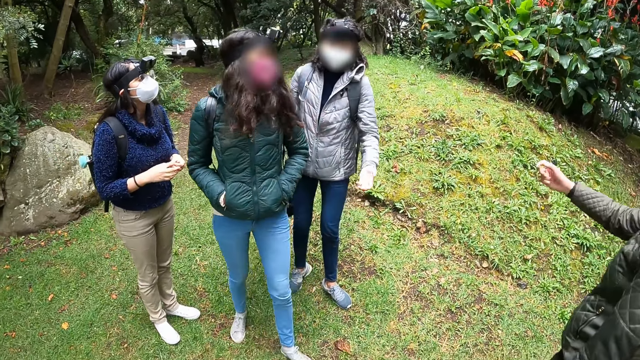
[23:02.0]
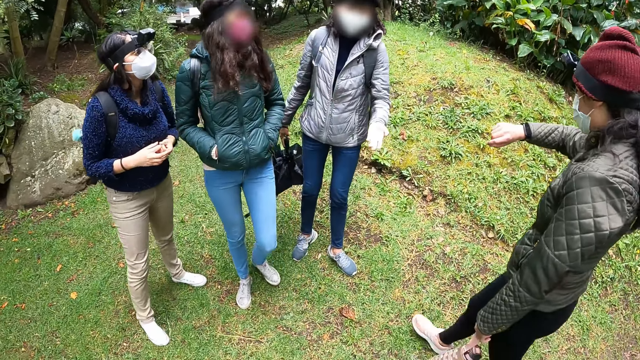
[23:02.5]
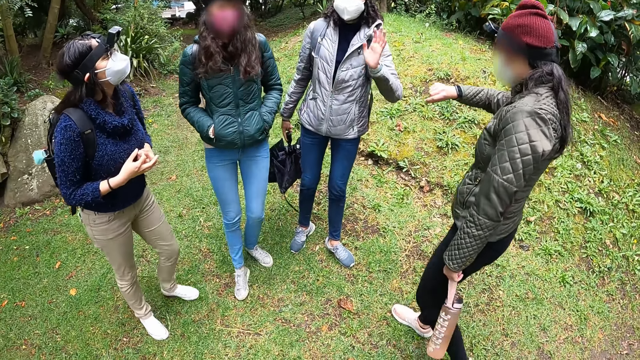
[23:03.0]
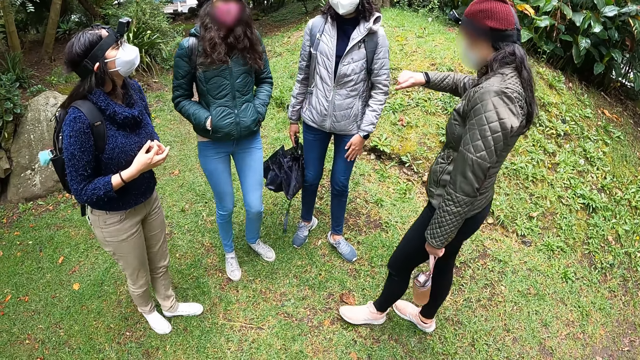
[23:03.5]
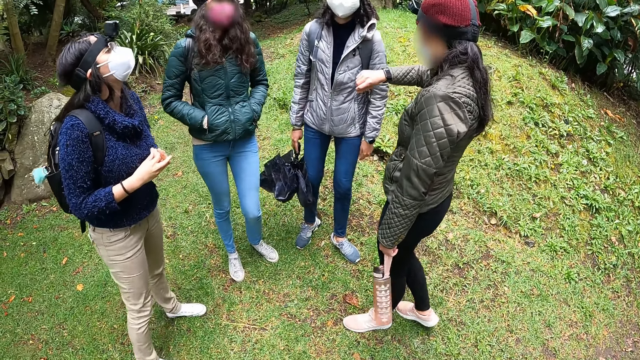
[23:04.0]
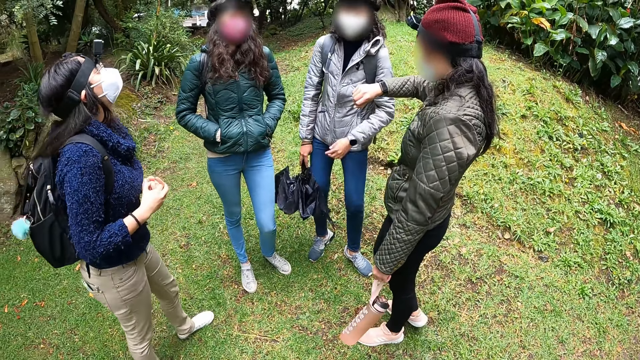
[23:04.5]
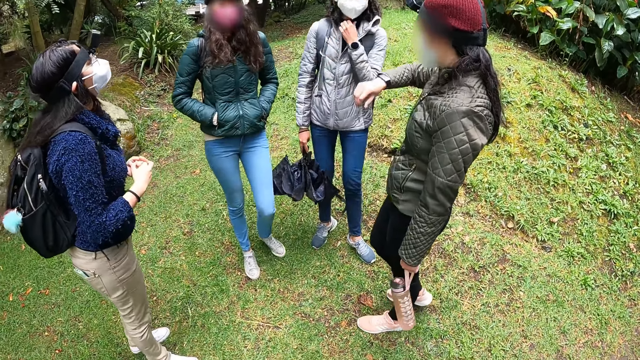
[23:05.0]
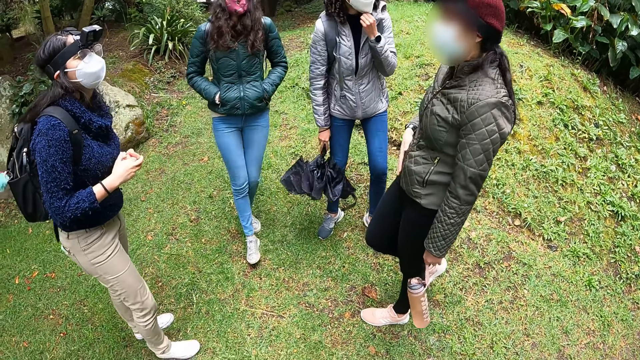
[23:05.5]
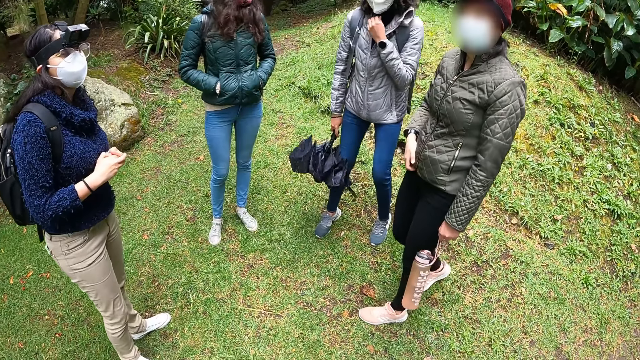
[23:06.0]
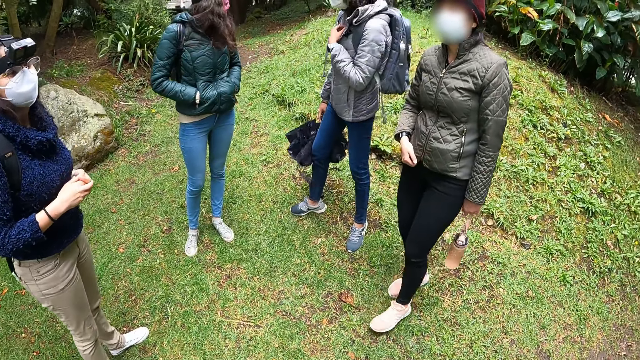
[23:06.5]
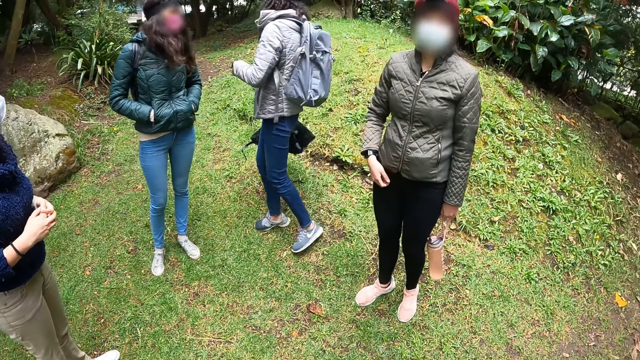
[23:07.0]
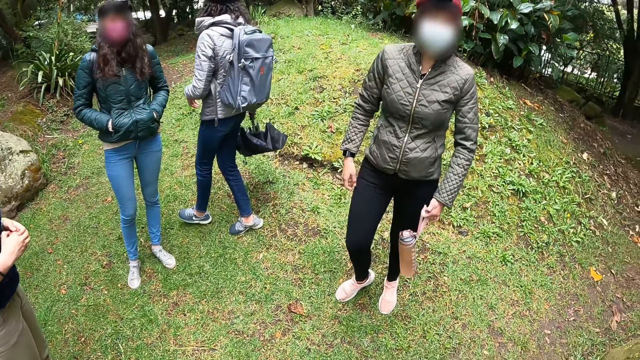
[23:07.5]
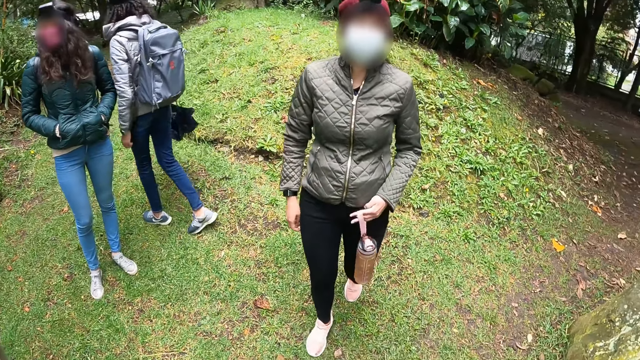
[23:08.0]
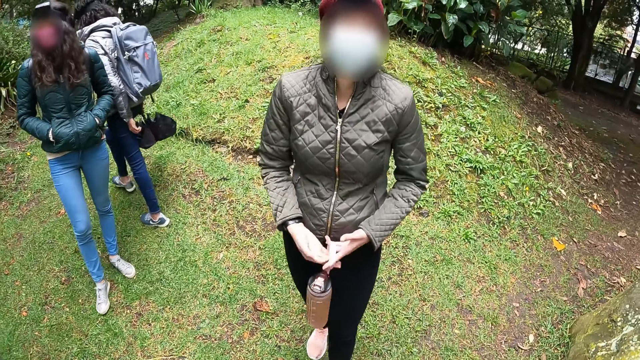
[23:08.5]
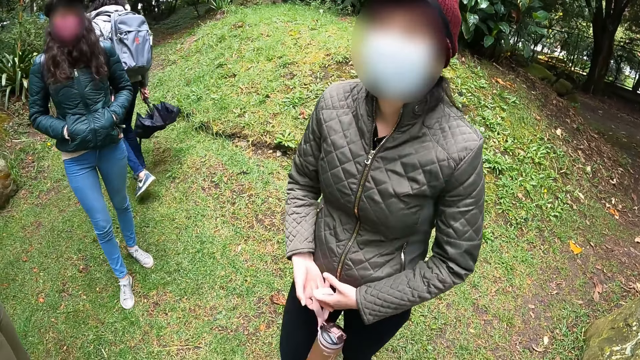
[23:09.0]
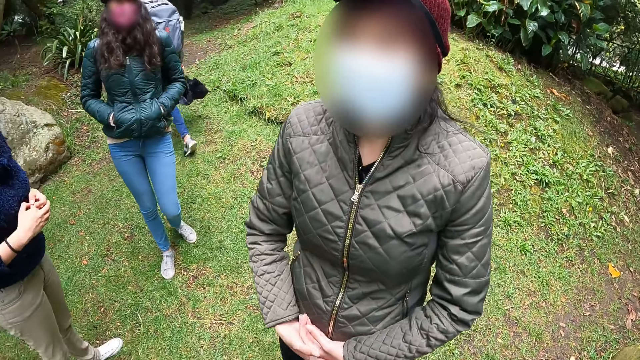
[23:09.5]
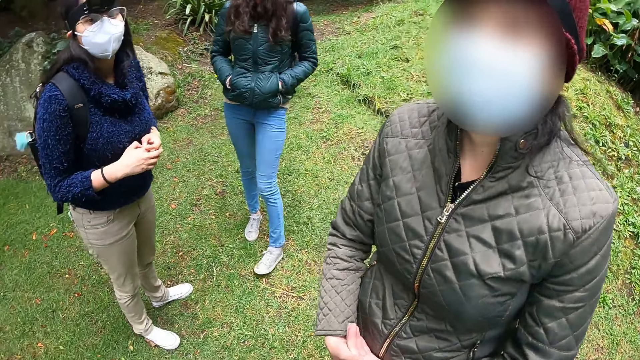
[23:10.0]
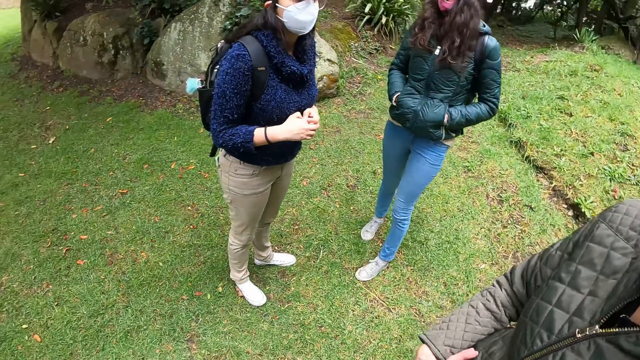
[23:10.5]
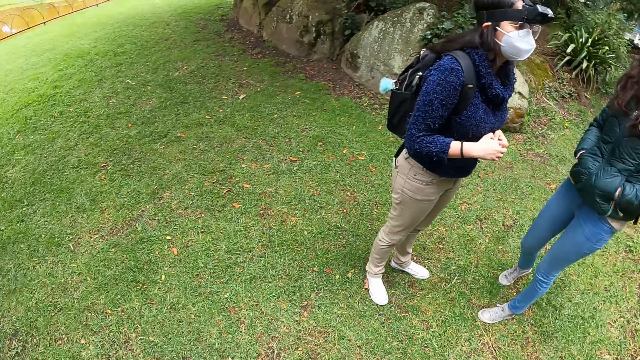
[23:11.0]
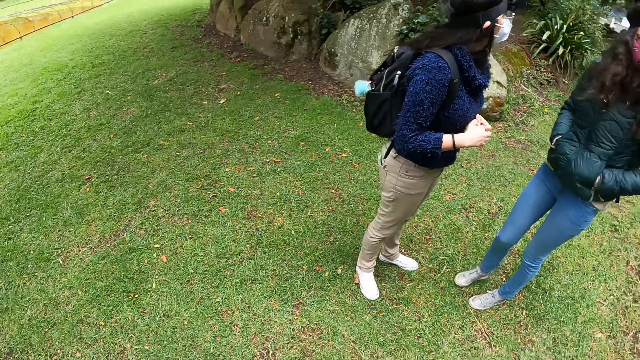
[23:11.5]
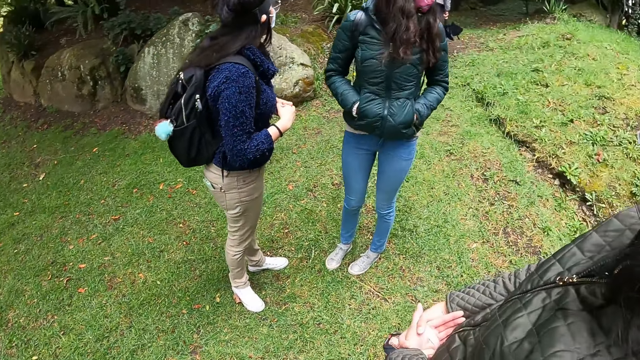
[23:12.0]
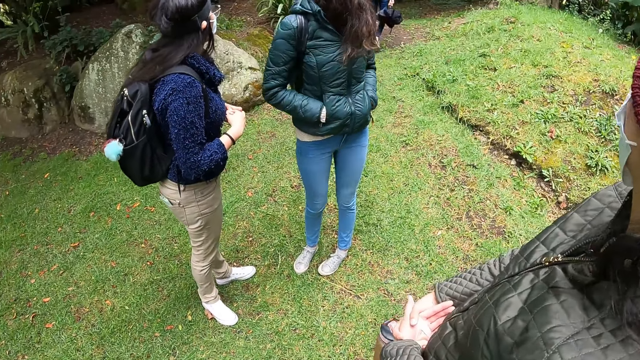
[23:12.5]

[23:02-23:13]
A woman checks a watch on her right wrist. The woman interacts with another woman, a third woman, and a fourth woman. The other woman adjusts the facemask on her face with her left hand. The camera wearer interacts with the first woman. The other woman walks forward. The first woman interacts with the camera wearer and moves closer to the camera wearer. The first woman holds the water bottle in her left hand with both hands. The camera wearer looks around.

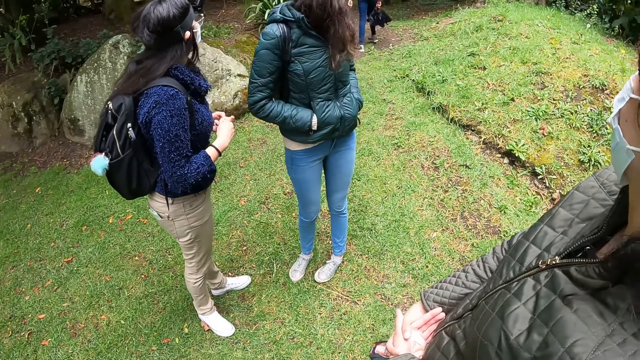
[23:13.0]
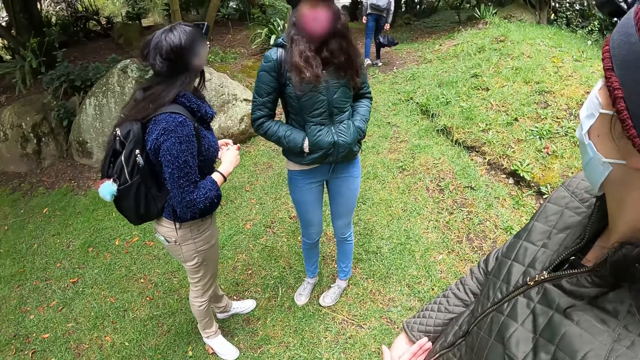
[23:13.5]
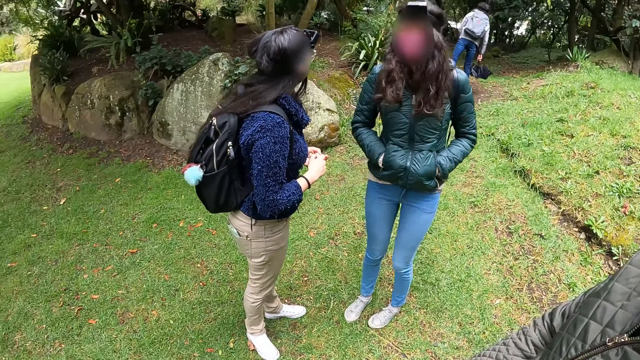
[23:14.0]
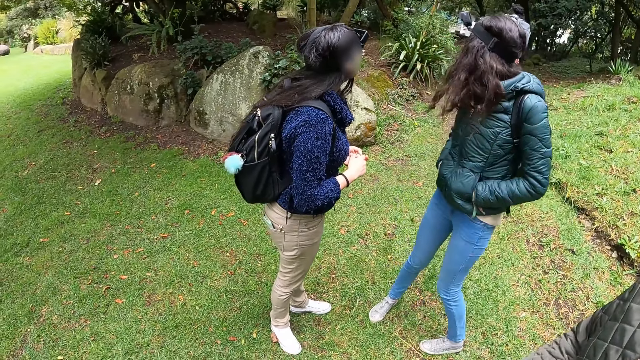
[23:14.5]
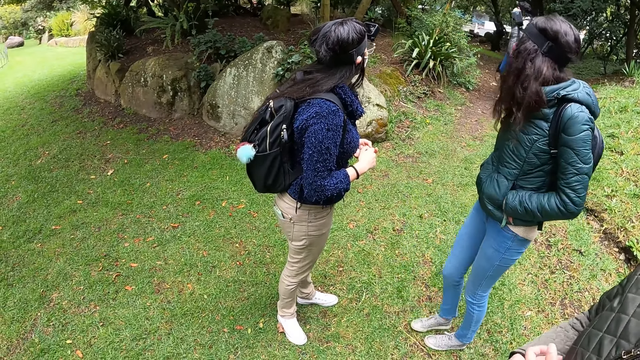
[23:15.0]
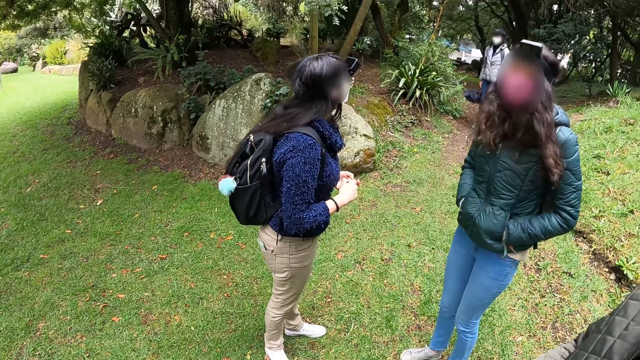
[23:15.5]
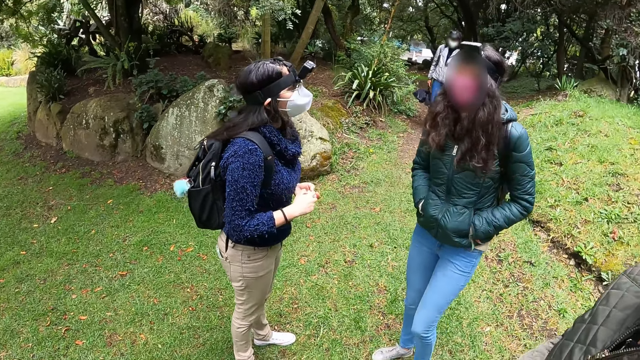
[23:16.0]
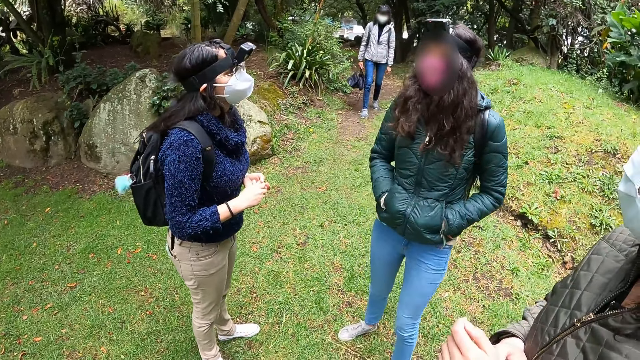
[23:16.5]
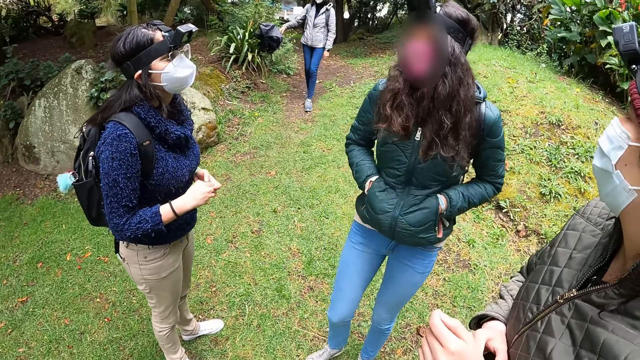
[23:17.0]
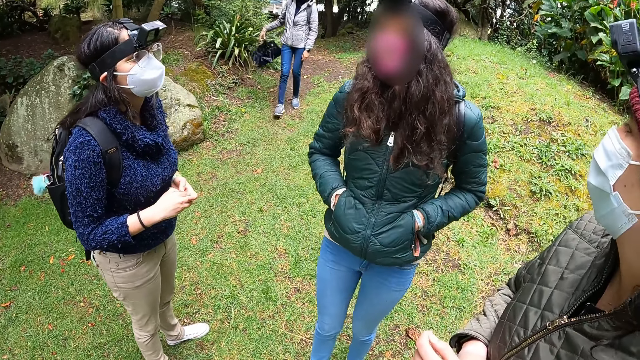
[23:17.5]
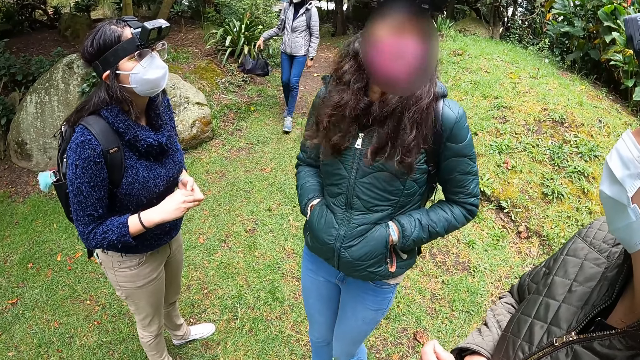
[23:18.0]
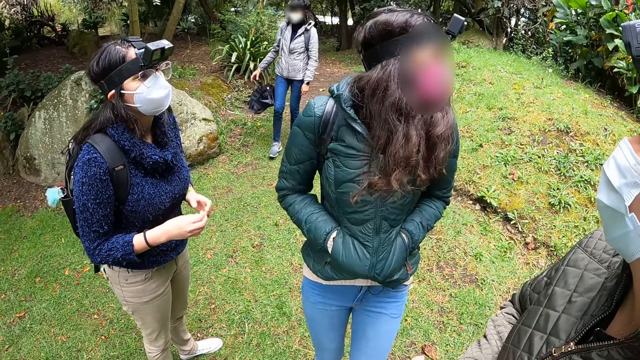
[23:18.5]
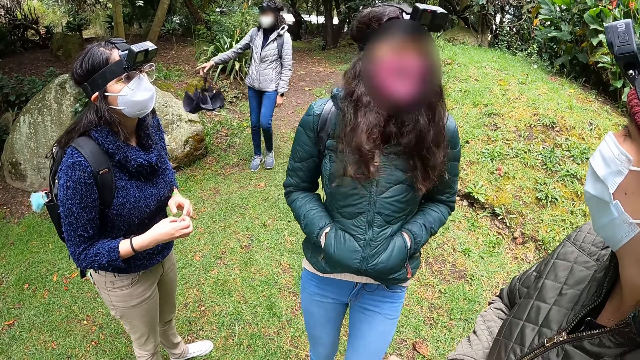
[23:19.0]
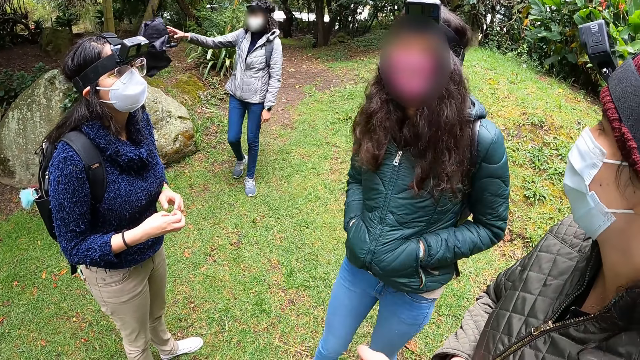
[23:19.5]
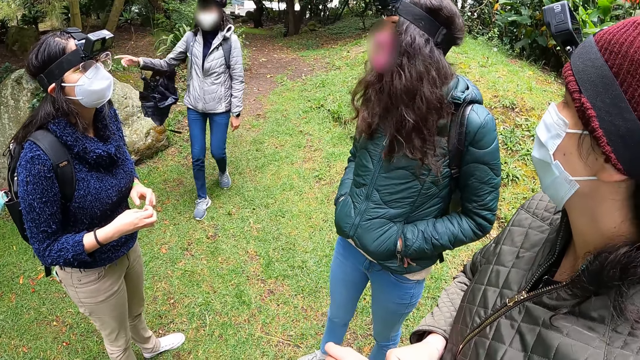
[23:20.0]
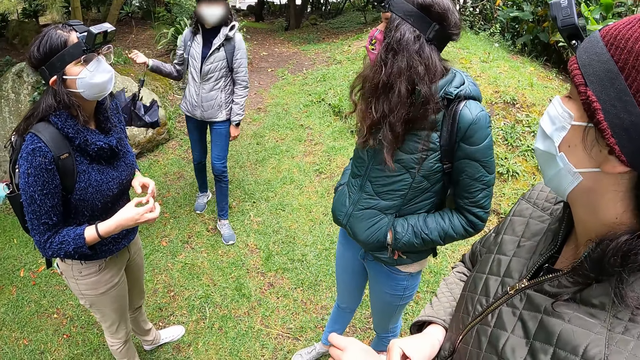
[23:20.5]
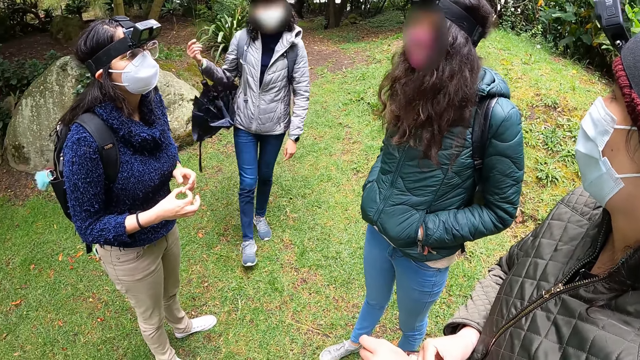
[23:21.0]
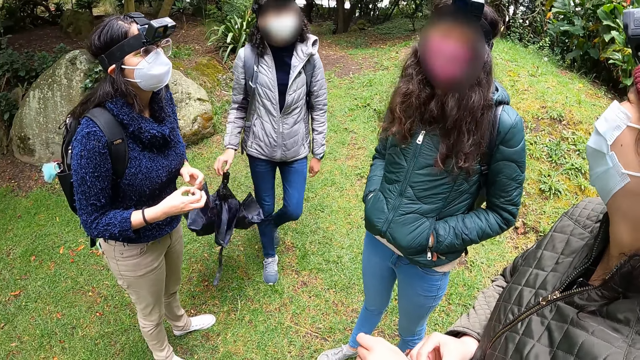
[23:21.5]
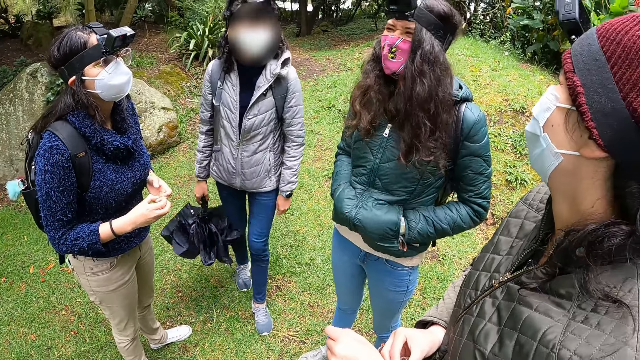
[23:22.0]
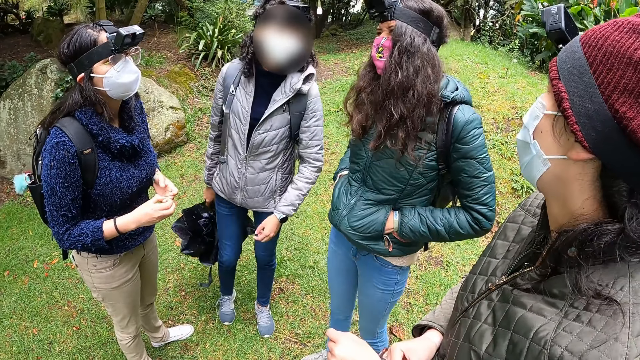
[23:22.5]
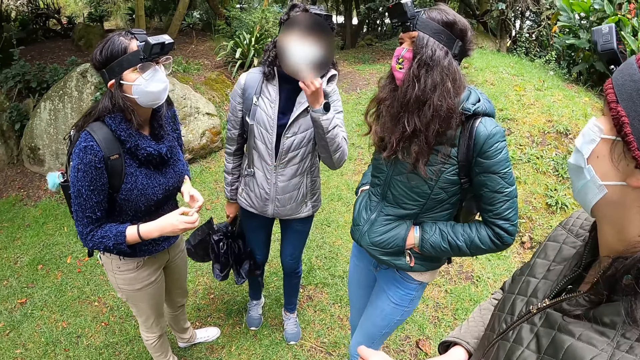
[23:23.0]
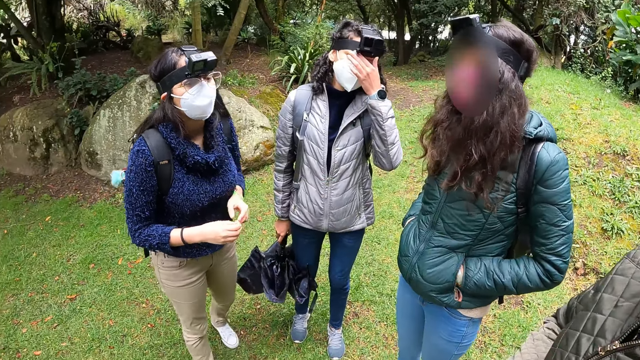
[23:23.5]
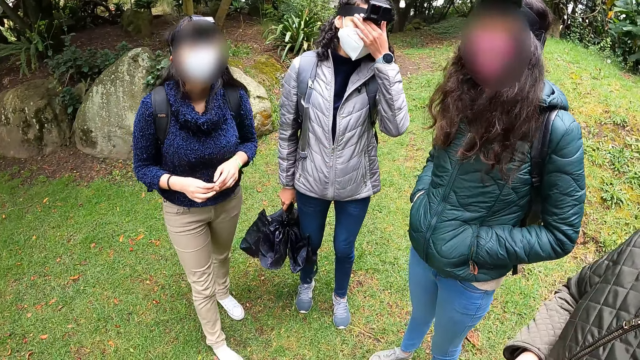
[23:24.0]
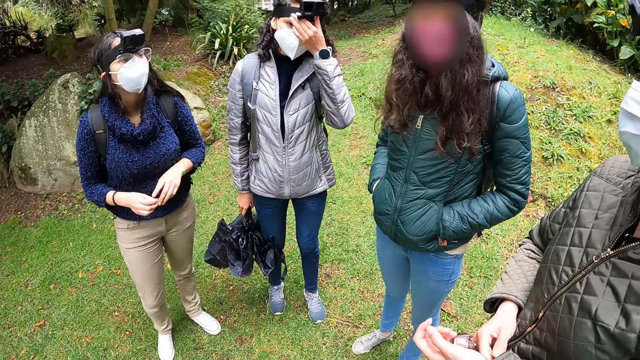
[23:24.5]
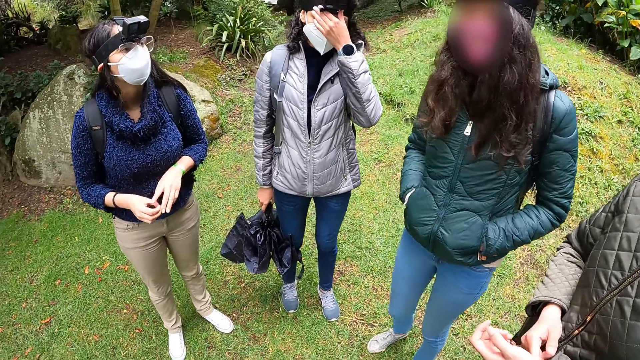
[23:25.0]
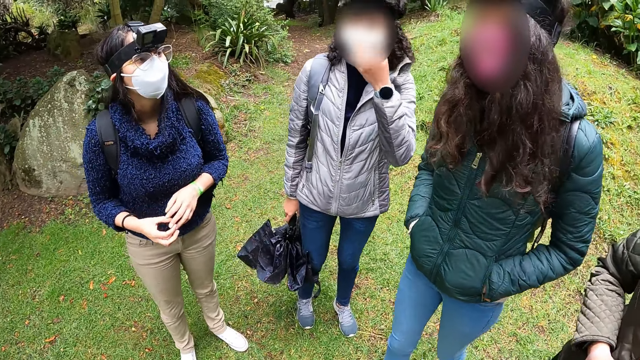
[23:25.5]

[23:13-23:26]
A woman interacts with another woman and a third woman. A fourth woman walks towards the third woman and the second woman. The fourth woman swings the umbrella in her right hand. The fourth woman interacts with the camera wearer, the first woman, the second woman, and the third woman. The fourth woman gesticulates with her right hand and points. The fourth woman cleans her eyes with her left hand and rubs her eye.
